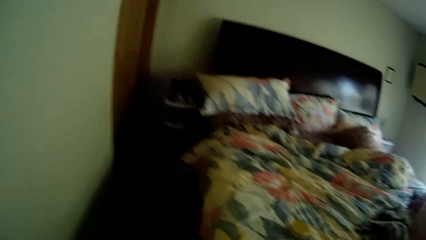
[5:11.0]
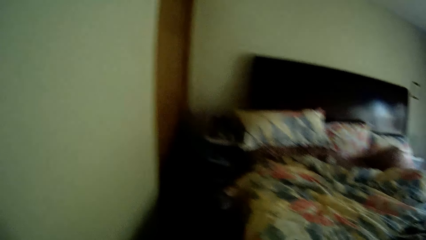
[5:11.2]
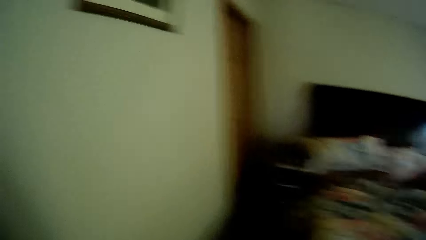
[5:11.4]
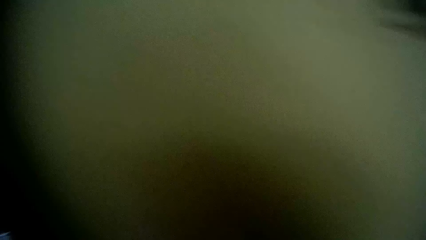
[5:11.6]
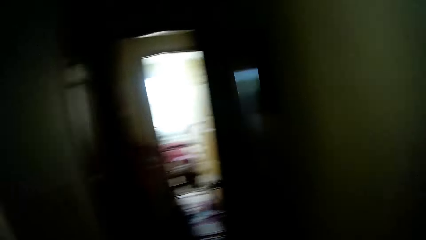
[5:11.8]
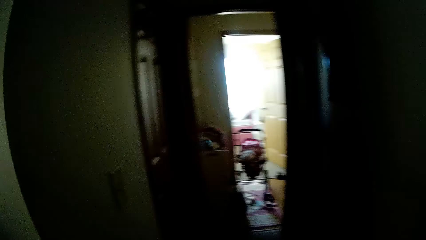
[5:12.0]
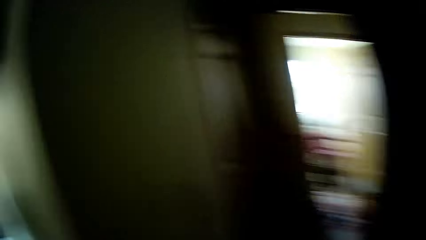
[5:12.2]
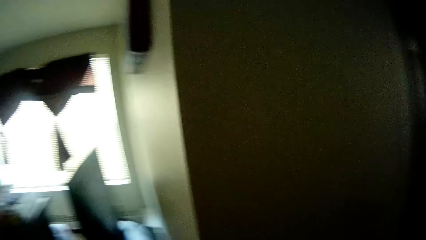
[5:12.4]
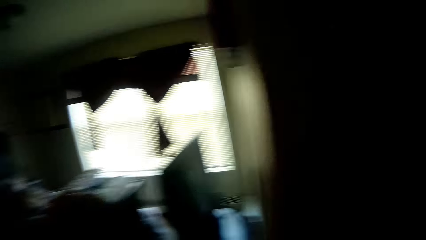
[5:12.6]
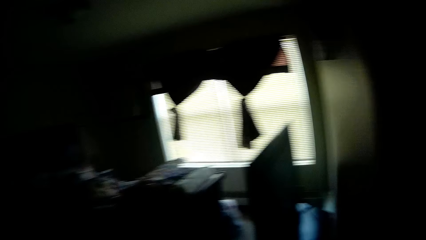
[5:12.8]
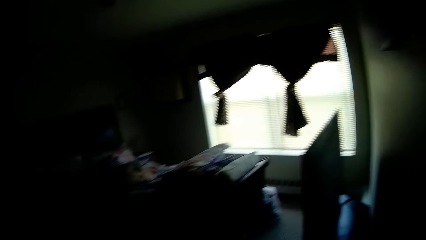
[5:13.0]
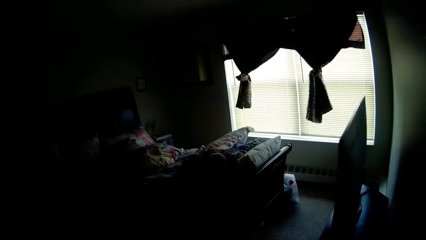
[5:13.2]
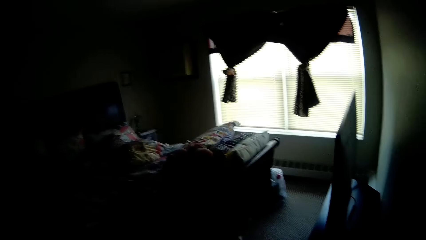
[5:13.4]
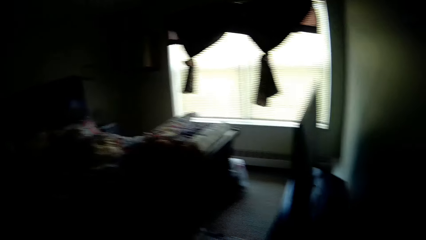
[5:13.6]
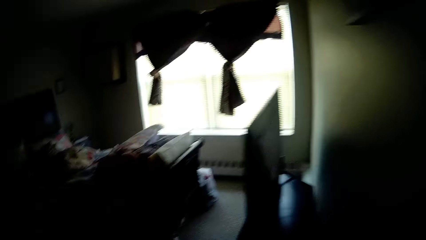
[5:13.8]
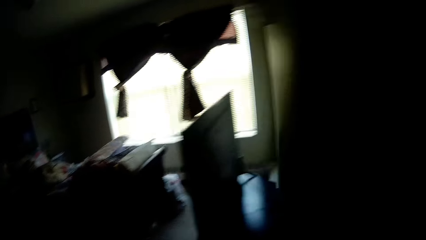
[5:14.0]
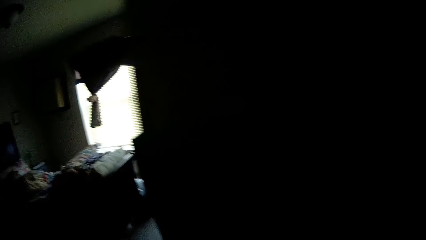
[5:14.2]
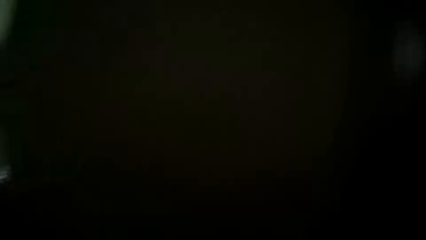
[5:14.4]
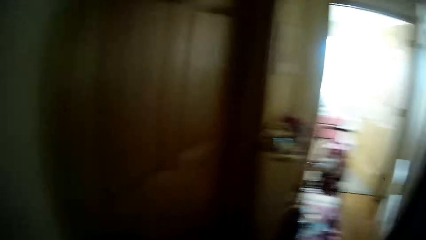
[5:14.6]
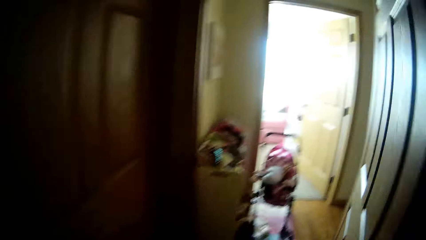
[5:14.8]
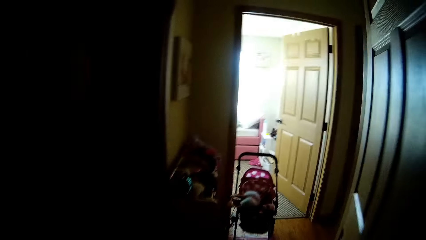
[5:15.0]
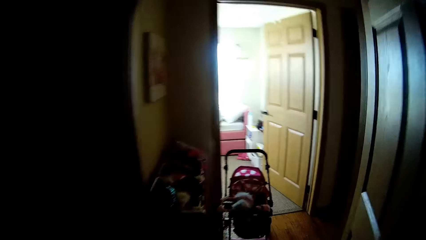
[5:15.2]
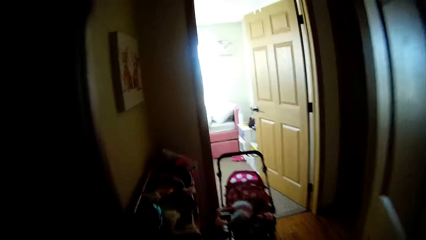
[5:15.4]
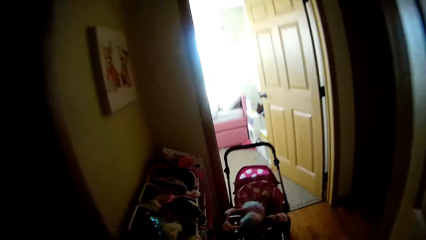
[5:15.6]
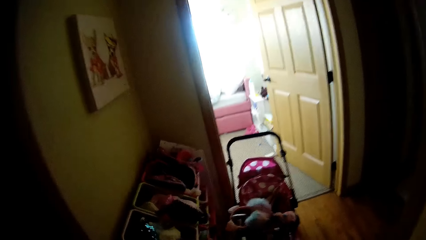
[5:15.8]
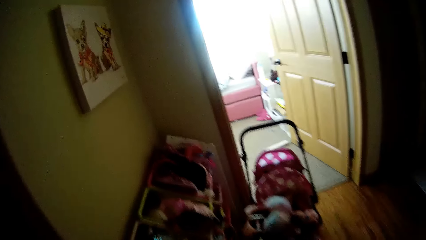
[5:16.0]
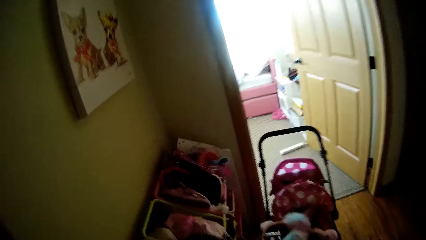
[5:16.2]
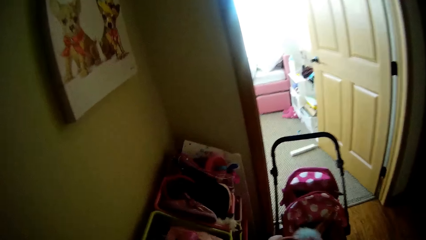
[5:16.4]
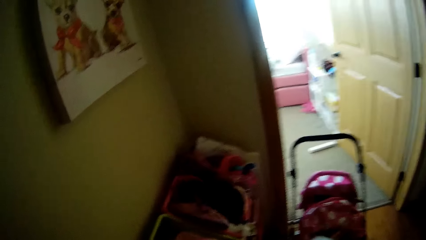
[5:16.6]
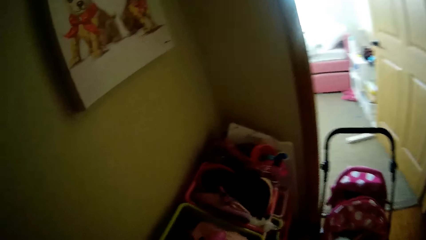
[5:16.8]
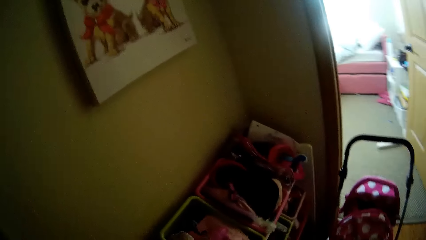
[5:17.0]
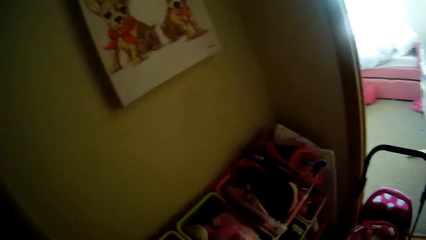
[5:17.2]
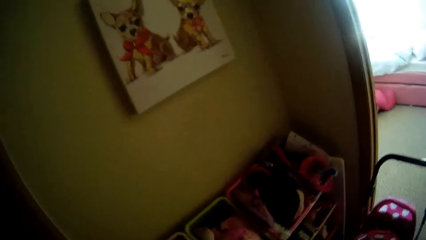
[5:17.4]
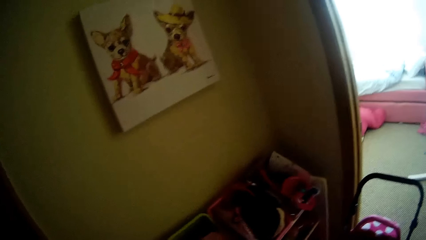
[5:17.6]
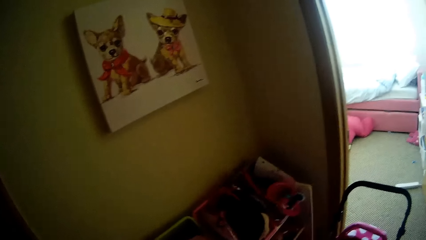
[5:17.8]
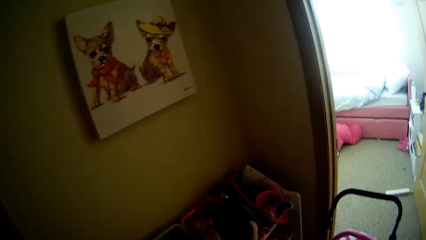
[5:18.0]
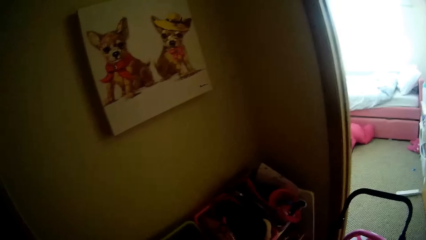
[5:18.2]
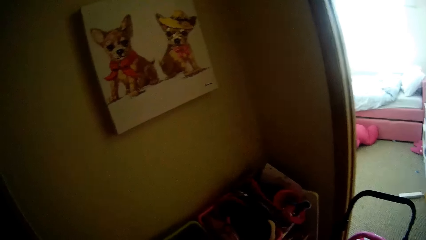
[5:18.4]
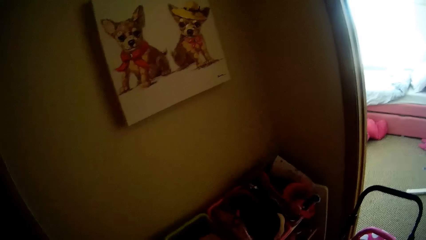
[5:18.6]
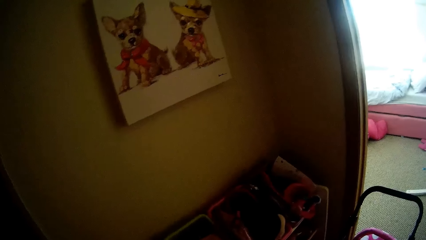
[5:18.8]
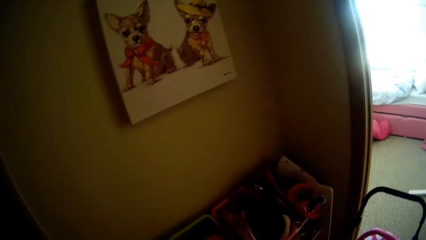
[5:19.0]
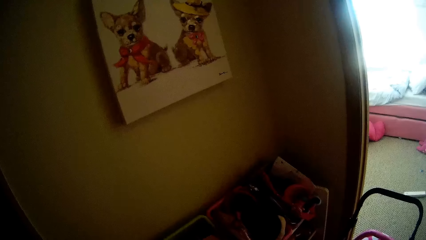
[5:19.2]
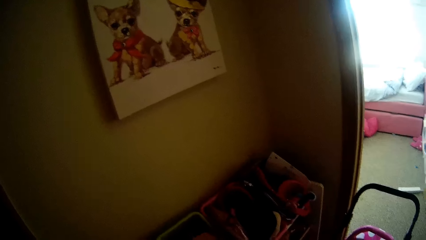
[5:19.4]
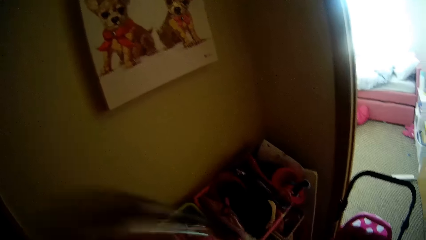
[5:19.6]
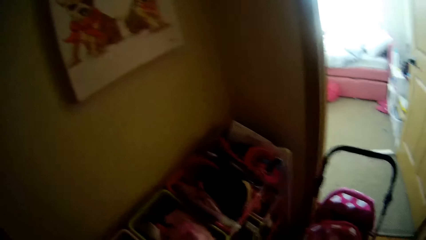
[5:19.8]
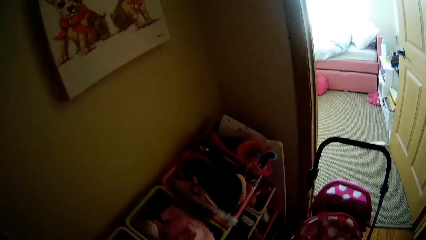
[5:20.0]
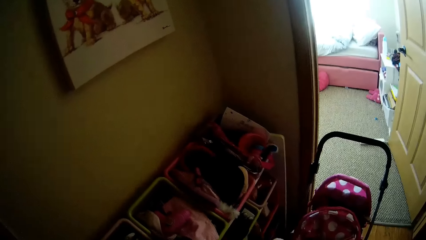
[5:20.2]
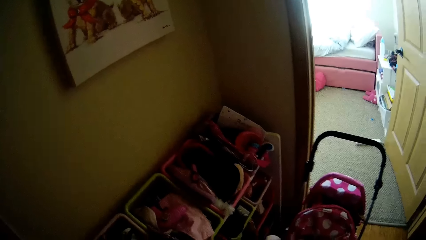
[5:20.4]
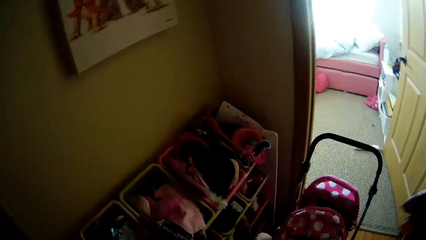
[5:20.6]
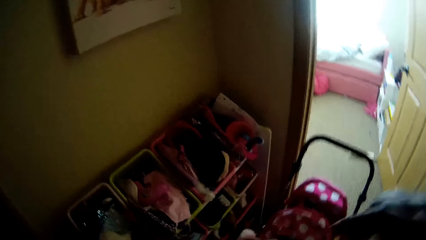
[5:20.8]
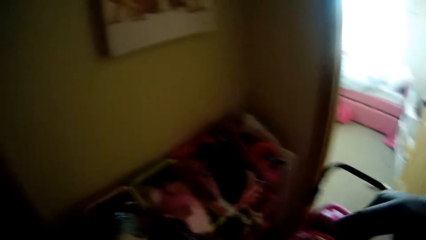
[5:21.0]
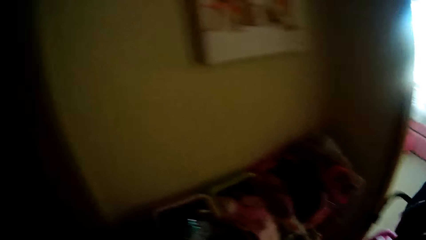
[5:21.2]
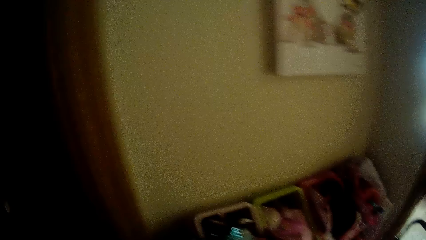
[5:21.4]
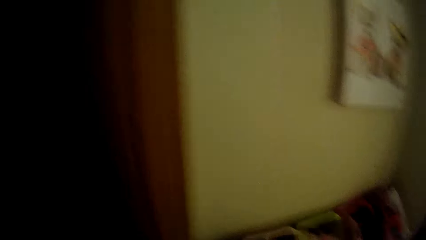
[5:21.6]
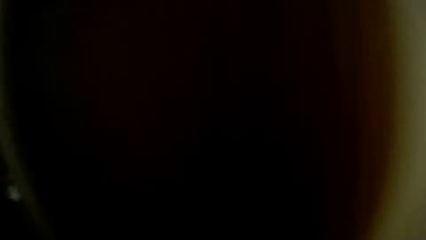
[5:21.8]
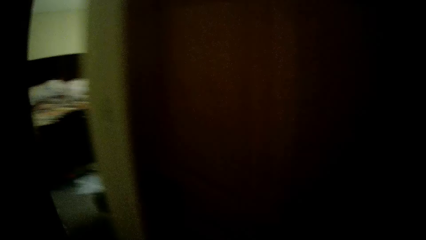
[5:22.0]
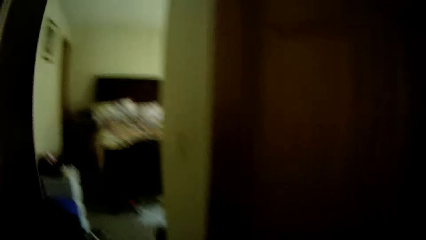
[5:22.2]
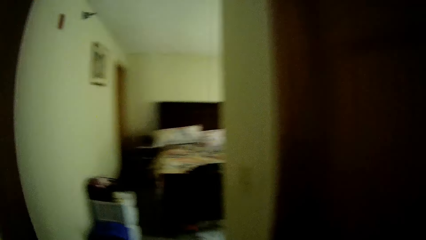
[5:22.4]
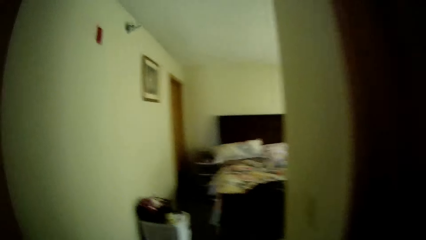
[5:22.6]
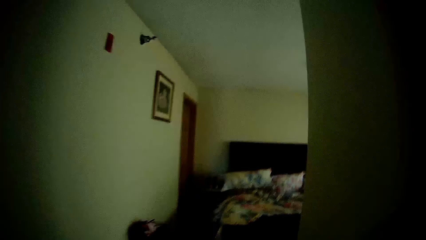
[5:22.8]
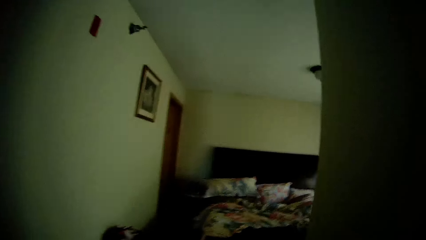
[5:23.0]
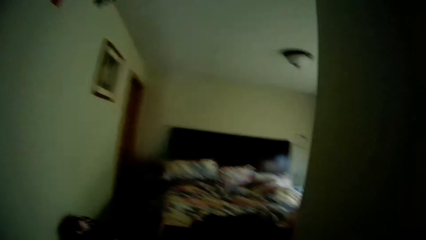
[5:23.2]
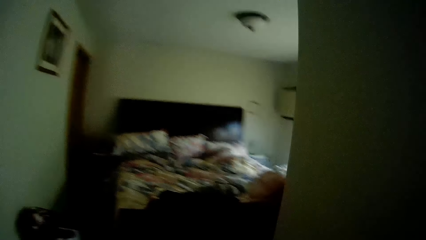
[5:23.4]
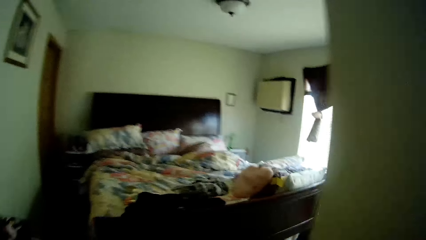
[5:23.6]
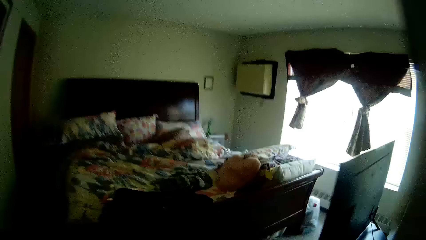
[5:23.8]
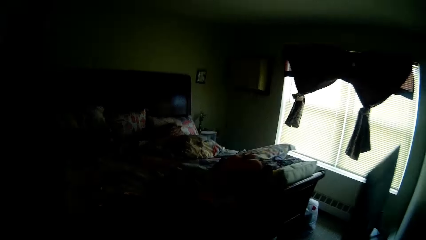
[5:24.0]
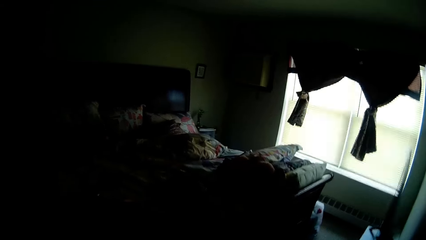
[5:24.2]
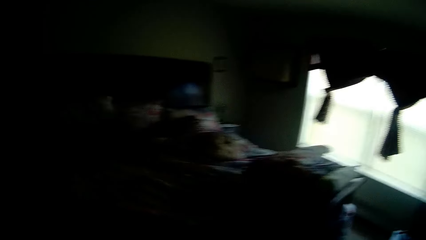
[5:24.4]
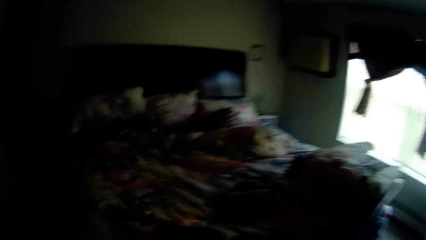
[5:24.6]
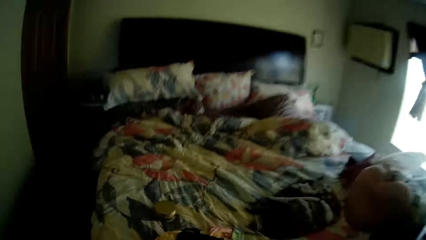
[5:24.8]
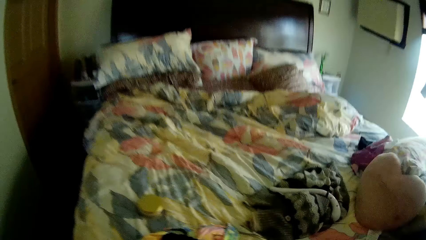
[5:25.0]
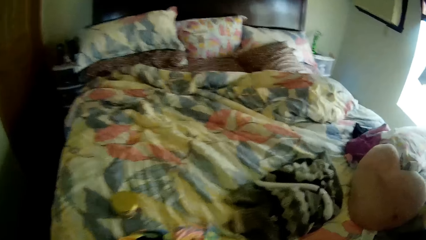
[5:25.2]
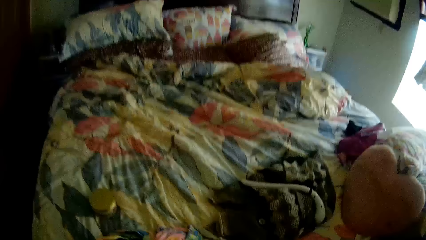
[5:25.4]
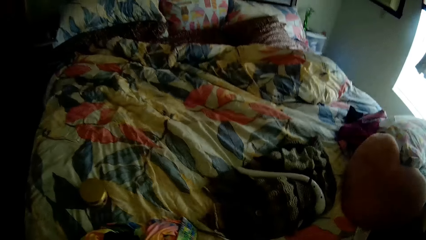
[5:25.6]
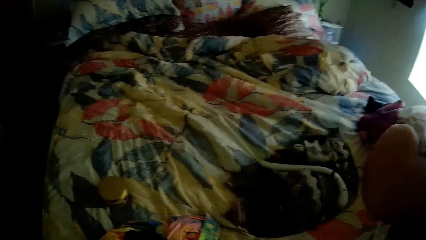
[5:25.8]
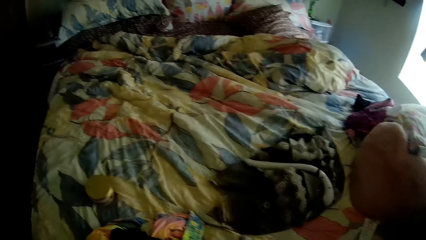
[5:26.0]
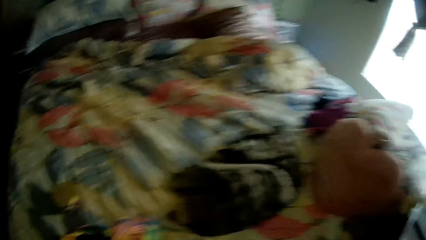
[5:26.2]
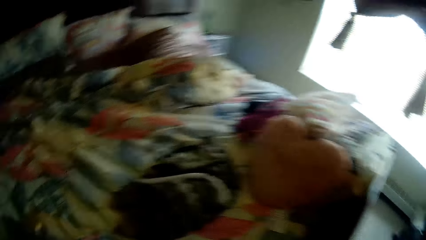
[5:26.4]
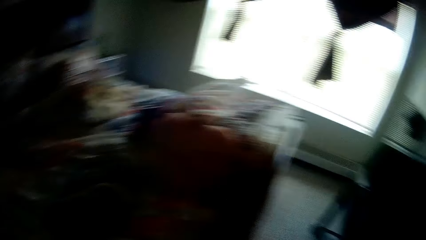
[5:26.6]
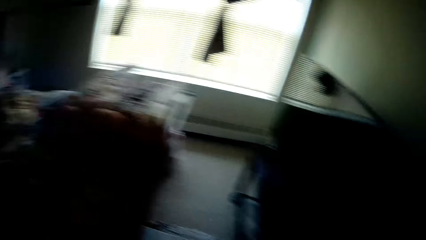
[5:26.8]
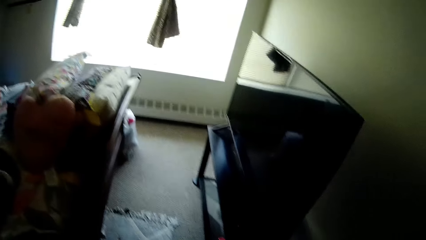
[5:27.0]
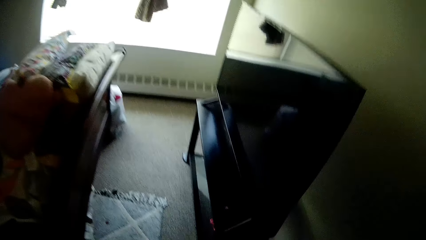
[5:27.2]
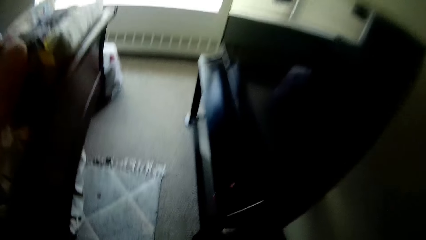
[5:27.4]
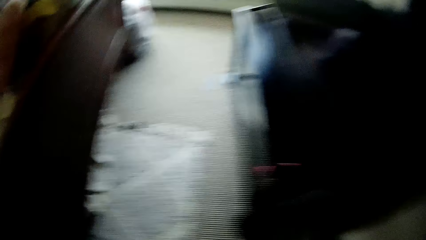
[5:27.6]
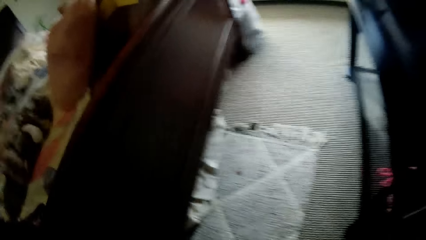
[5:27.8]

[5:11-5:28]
The camera wearer walks in the house towards a shoe rack. She picks up a cloth from the rack with her left hand. She stops at the shoe rack. She walks back towards the bedroom.
